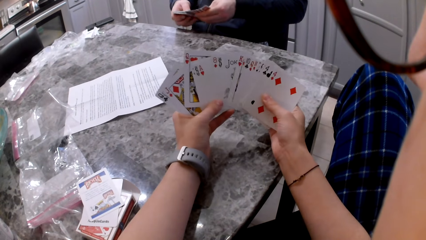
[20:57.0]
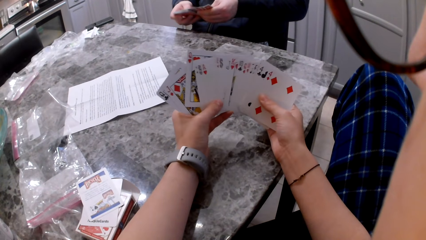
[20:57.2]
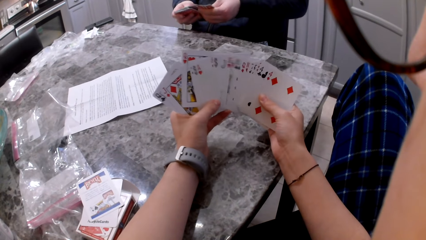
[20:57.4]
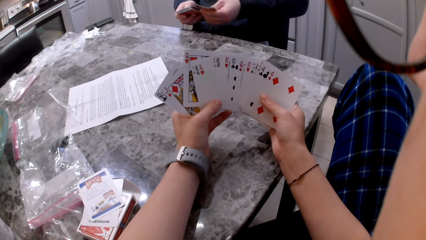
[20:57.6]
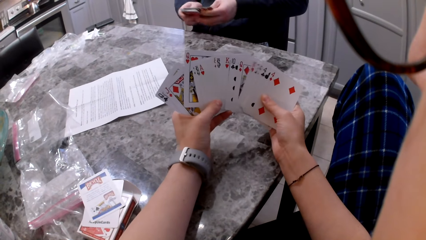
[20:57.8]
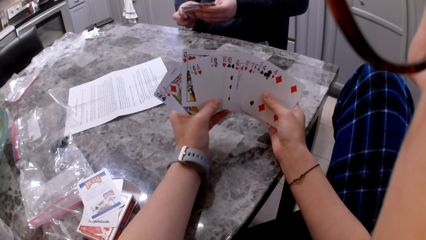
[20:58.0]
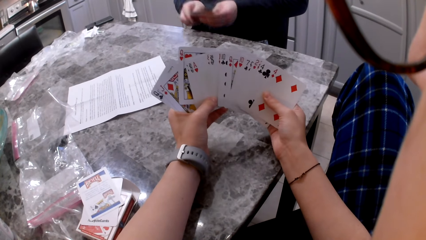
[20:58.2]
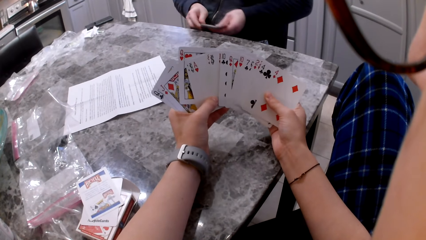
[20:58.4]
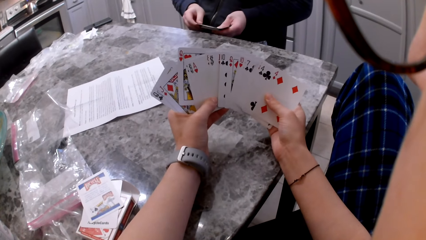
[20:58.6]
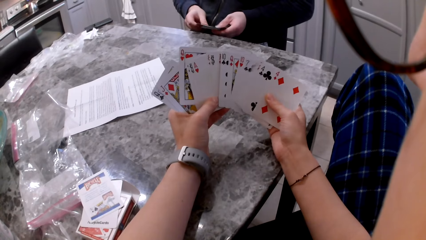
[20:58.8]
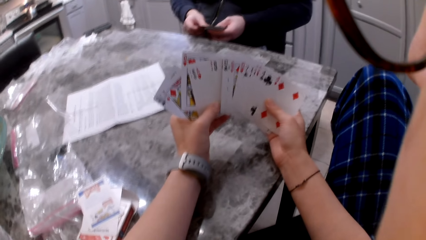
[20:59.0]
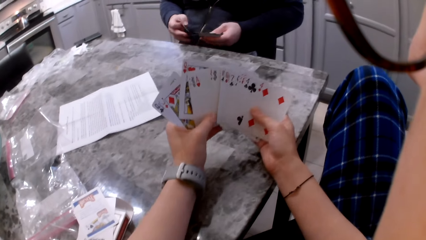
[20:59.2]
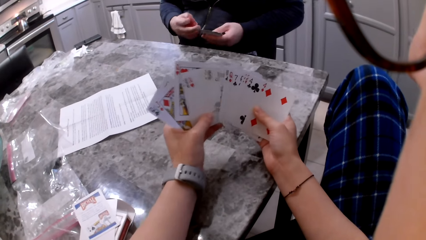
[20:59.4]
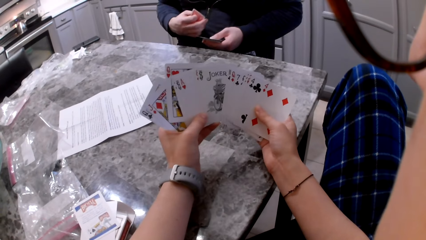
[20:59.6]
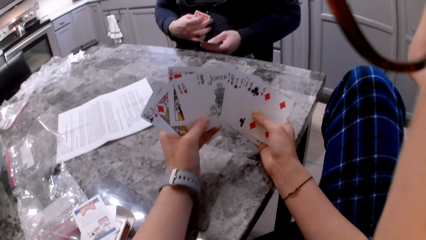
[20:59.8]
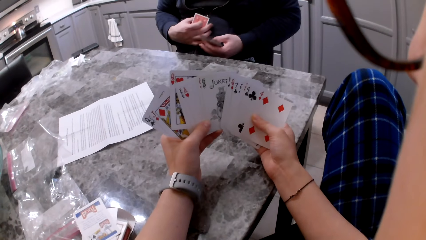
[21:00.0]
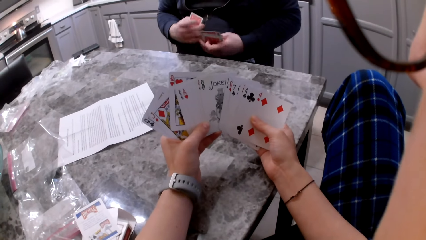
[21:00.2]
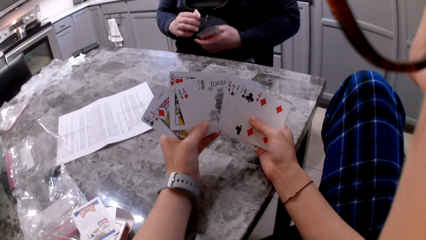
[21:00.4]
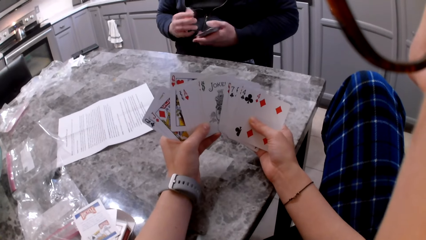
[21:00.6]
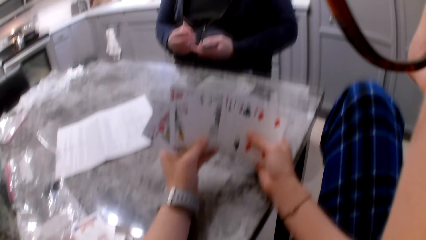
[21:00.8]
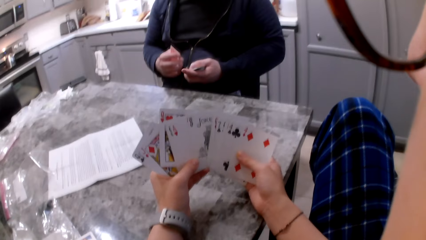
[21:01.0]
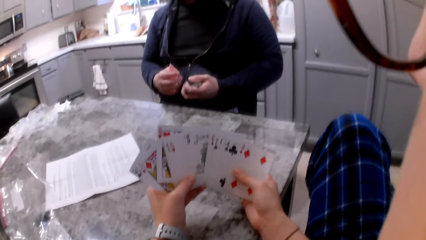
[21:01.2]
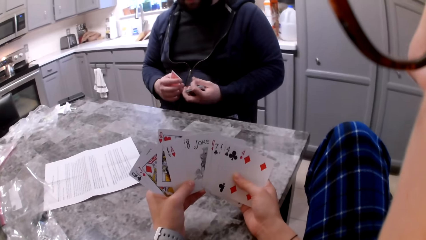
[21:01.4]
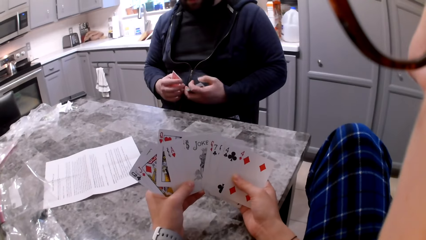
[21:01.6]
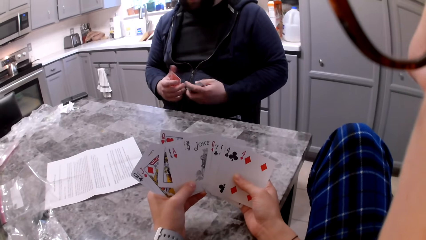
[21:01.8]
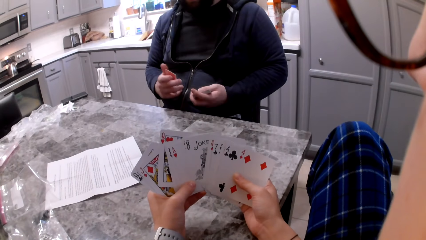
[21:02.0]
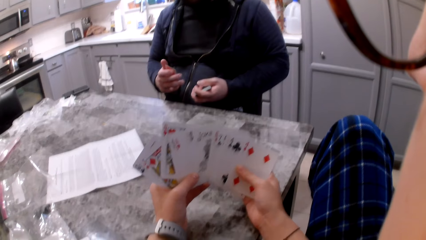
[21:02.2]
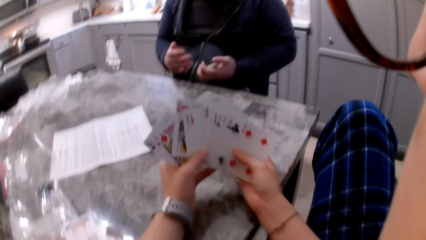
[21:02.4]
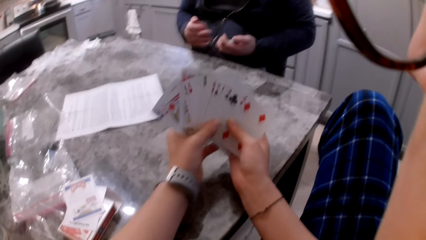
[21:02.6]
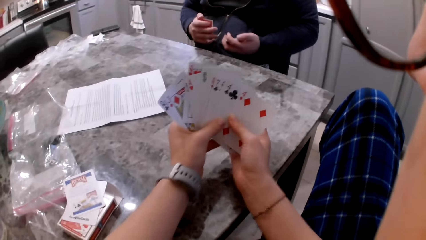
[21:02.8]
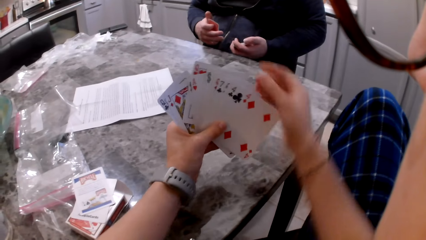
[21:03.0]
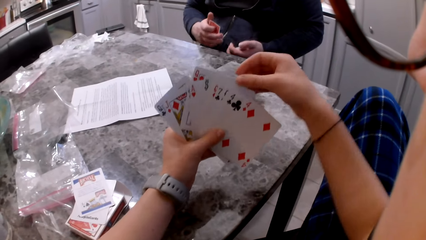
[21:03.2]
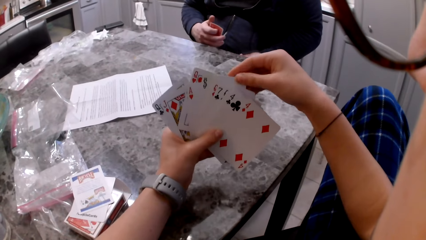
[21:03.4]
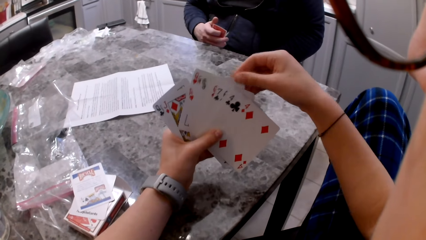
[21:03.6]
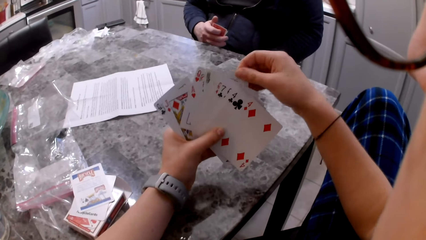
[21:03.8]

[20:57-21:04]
A man holds a card separately. The man divides his card. The man aligns the cards in his hand. The camera wearer picks up a card with his right hand.

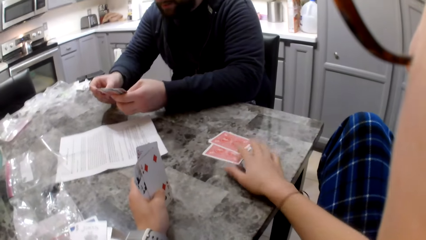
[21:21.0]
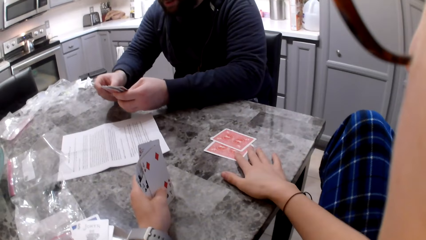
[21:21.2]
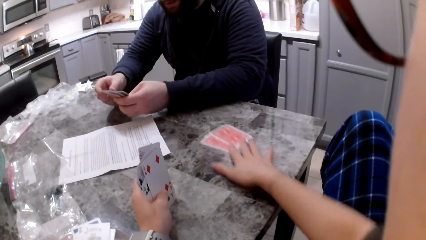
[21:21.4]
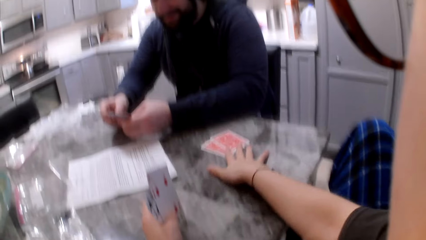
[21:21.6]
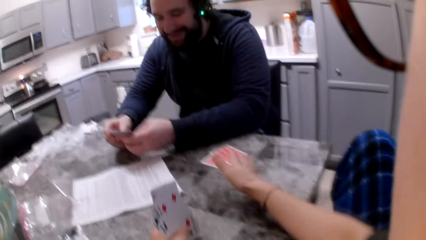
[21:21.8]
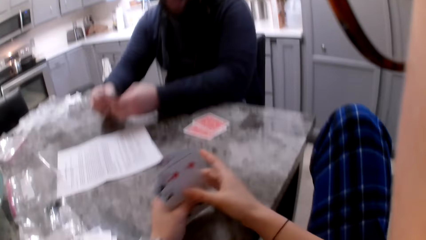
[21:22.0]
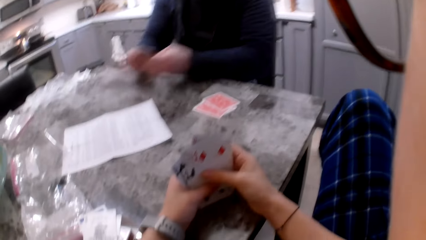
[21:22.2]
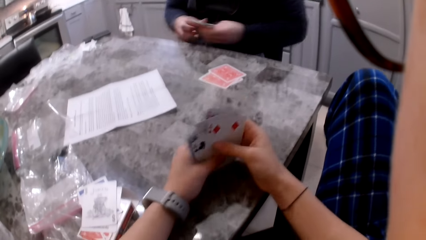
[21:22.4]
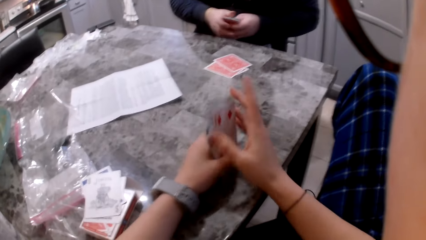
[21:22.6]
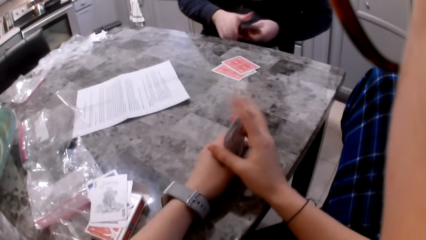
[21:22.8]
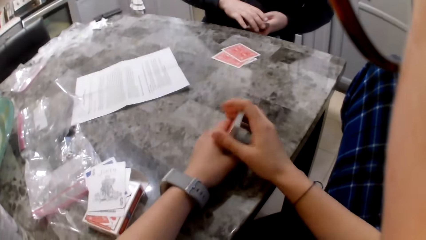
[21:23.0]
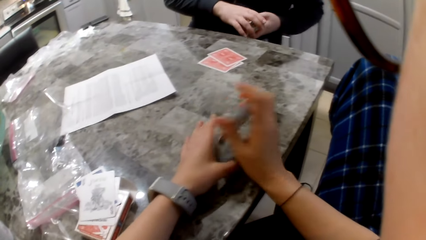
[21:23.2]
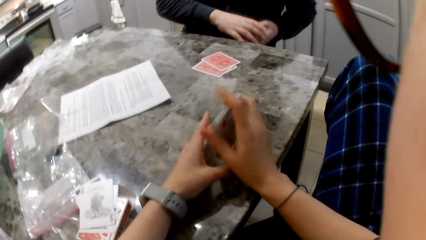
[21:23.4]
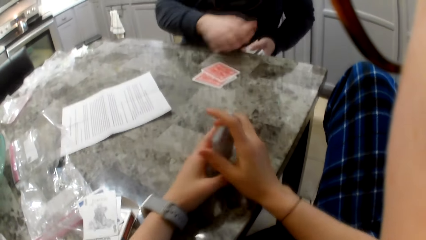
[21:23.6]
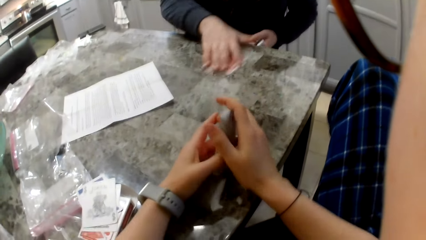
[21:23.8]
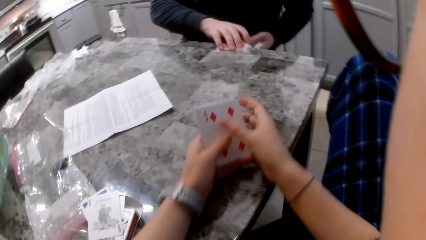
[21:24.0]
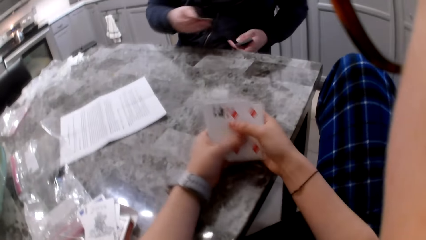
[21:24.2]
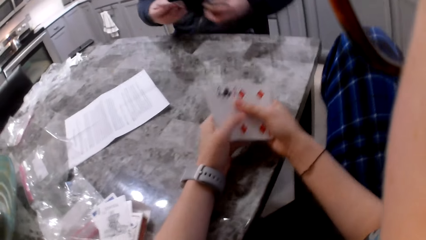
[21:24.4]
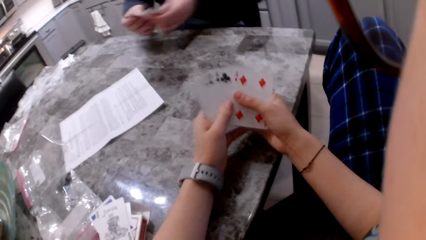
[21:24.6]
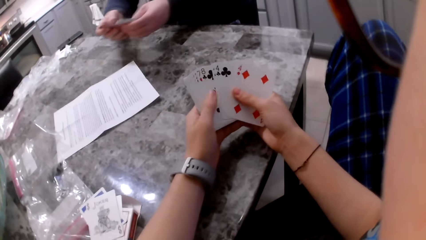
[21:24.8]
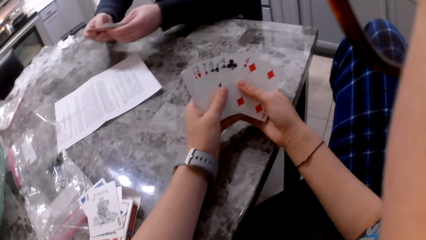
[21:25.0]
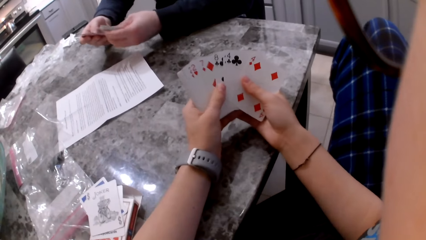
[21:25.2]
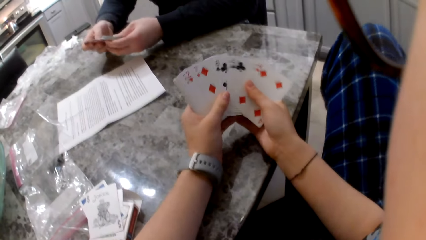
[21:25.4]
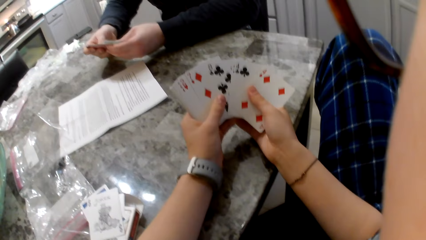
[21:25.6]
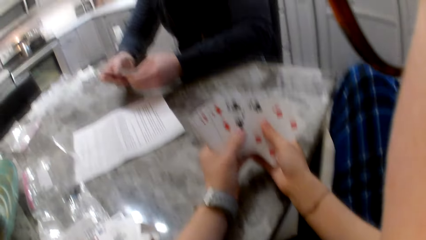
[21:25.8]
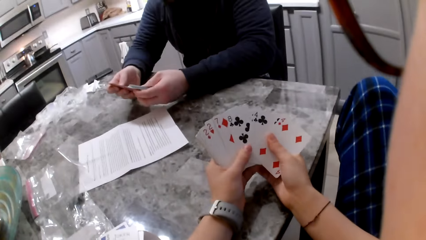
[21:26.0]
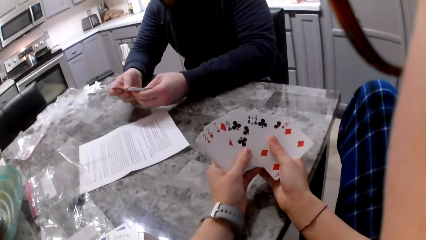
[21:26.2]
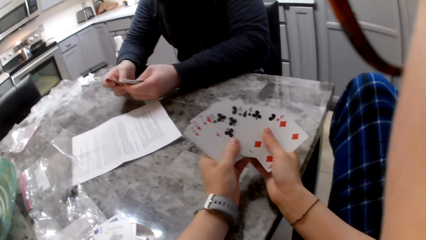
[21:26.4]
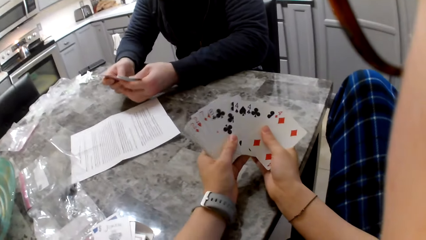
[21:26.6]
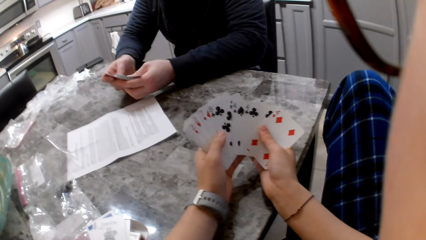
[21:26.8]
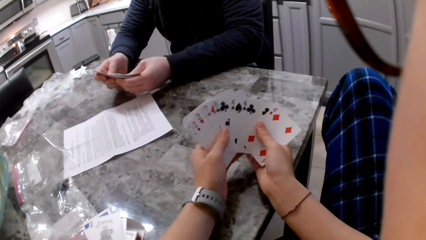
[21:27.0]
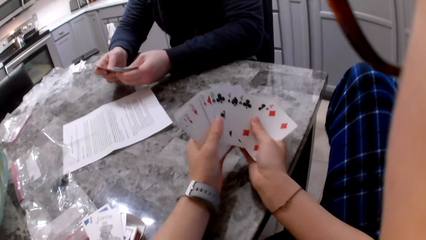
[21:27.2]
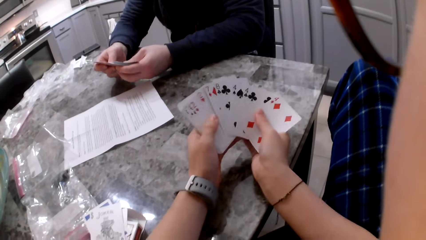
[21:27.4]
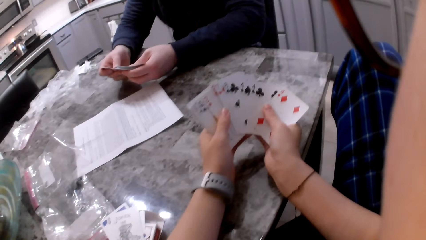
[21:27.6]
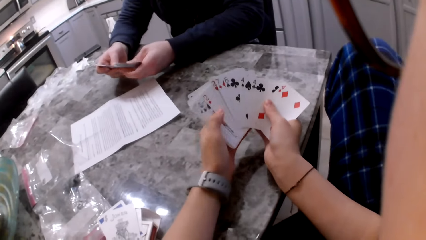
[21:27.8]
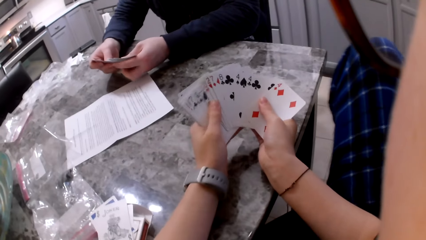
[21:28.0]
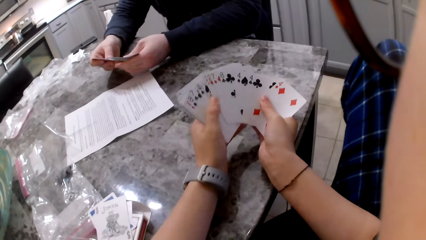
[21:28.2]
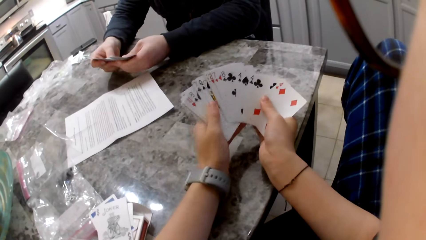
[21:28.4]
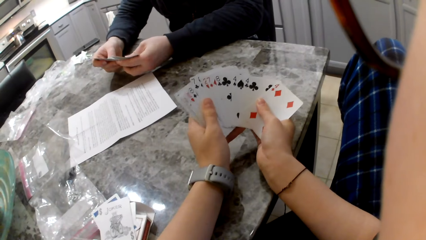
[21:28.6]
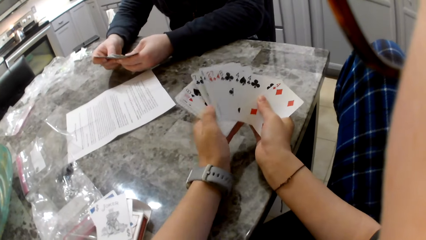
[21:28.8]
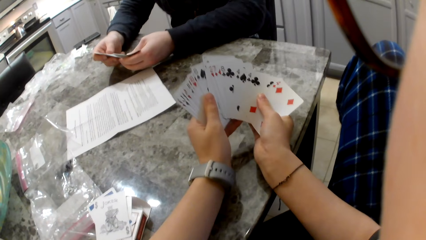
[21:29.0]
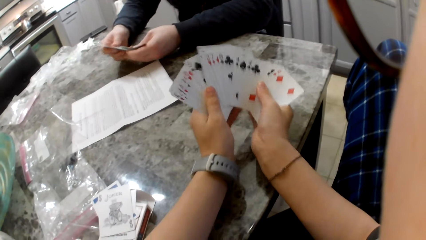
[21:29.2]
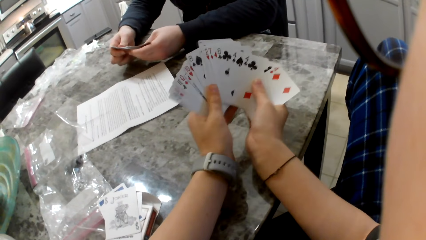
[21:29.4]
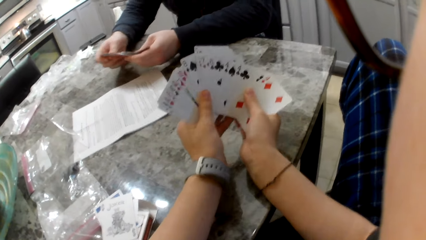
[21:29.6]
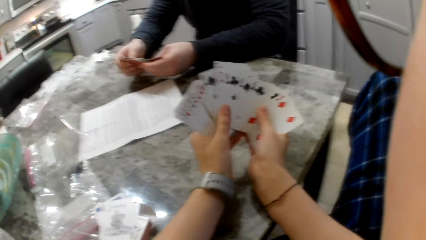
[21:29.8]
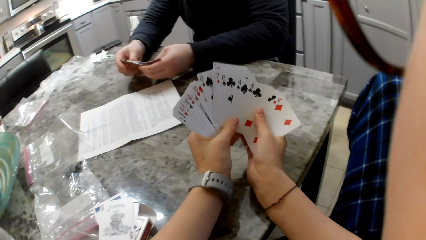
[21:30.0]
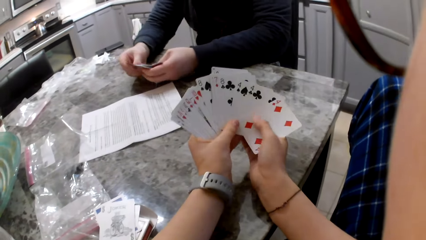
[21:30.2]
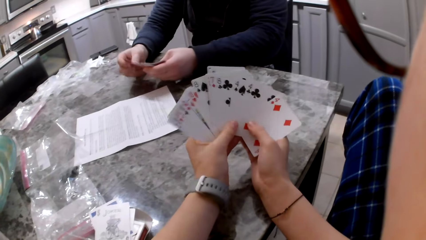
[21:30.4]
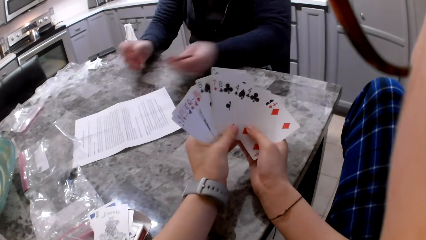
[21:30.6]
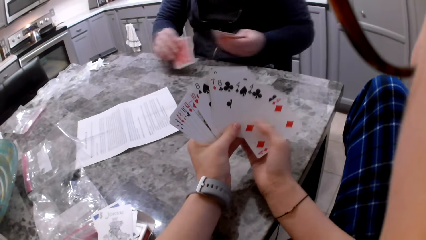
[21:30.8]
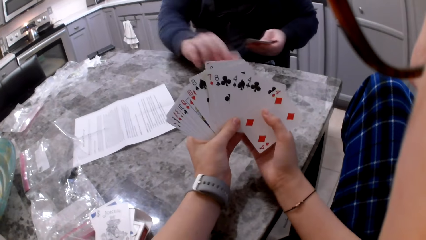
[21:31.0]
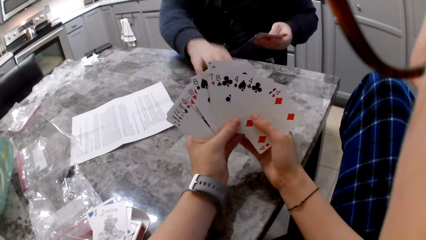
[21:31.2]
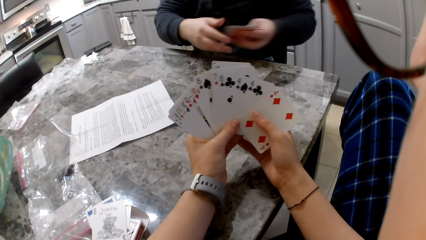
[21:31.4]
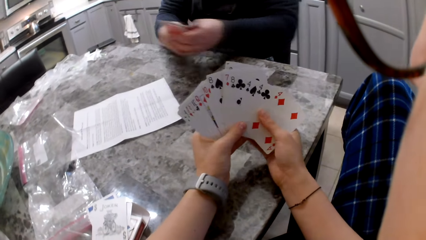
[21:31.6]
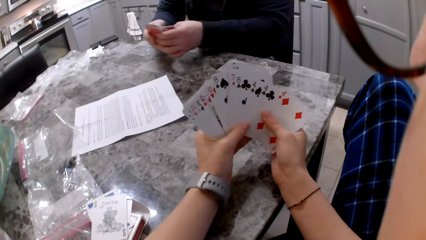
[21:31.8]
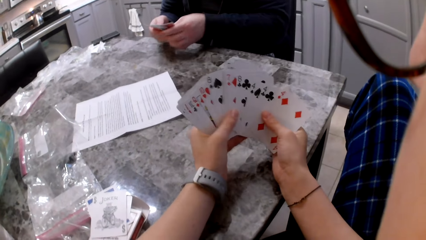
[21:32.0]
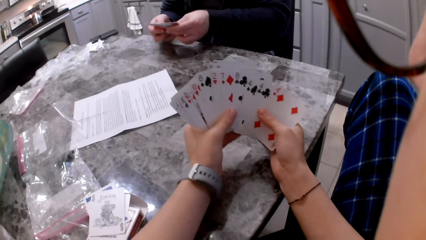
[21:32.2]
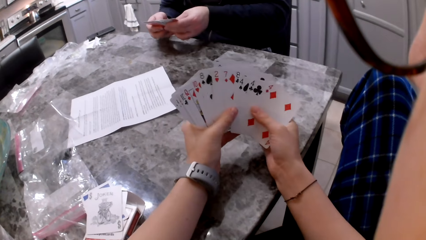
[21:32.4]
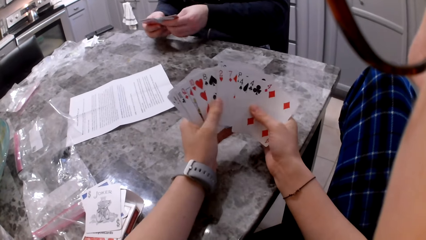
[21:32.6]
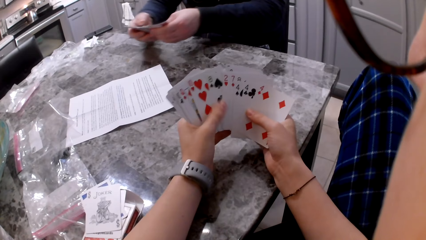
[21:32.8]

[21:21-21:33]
The camera wearer moves the card towards a man. The man shuffles cards in his hands. The camera wearer shuffles the cards in their hands, aligns the cards in their hands on the table, and hits the cards on the counter. The man aligns the cards in his hands. He picks up a card with his right hand from the table. He adds the cards to his cards. He shuffles the cards in his hands. He picks up a card with his right hand. He drops the cards on the counter. The camera wearer shuffles the cards in their hands.
